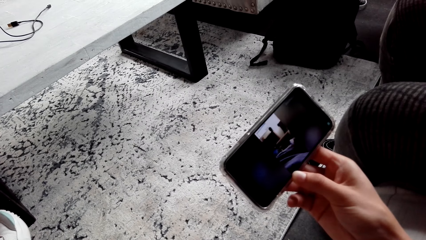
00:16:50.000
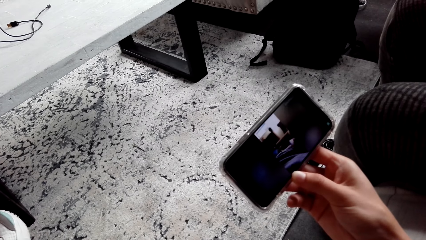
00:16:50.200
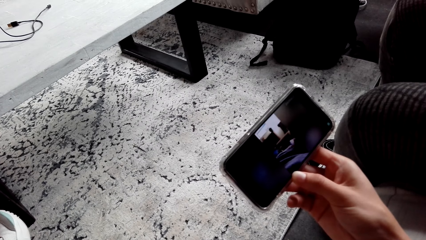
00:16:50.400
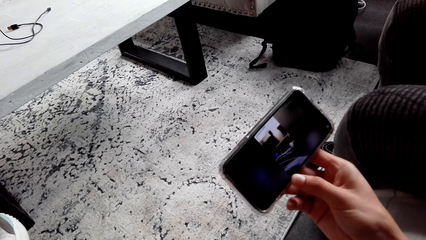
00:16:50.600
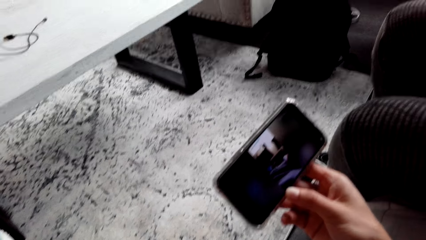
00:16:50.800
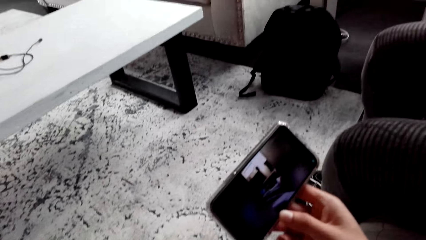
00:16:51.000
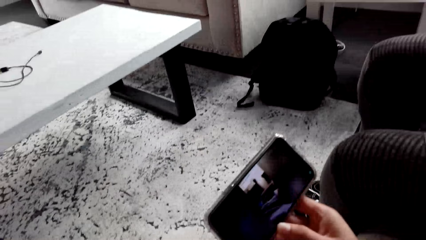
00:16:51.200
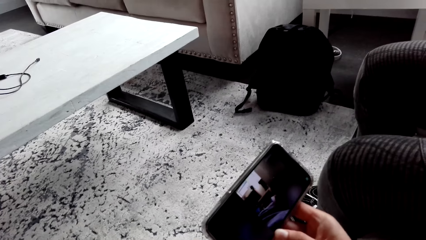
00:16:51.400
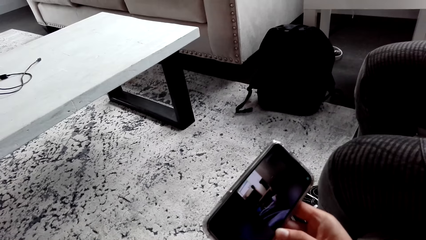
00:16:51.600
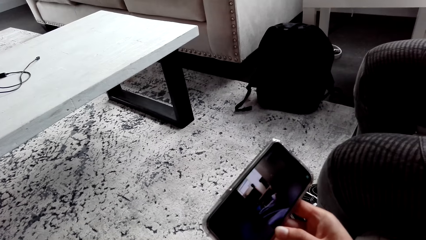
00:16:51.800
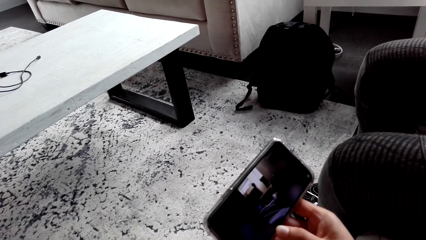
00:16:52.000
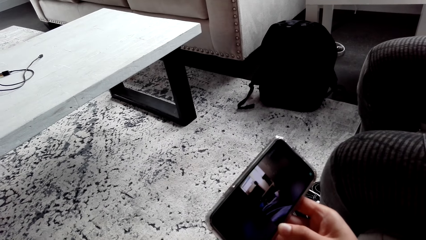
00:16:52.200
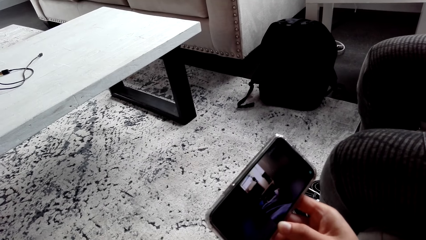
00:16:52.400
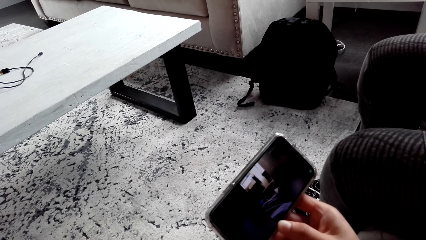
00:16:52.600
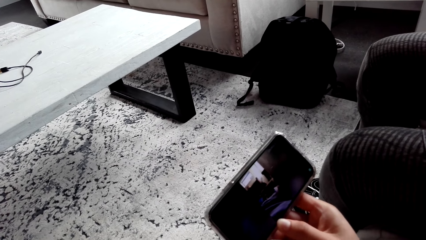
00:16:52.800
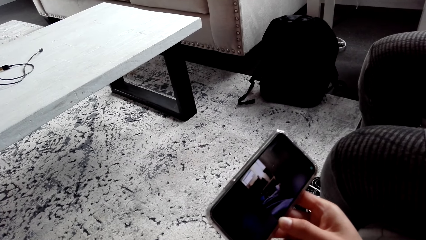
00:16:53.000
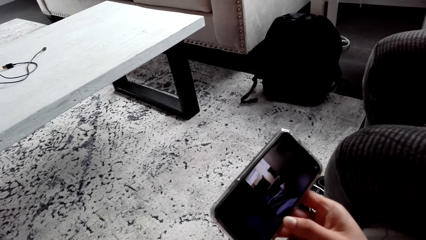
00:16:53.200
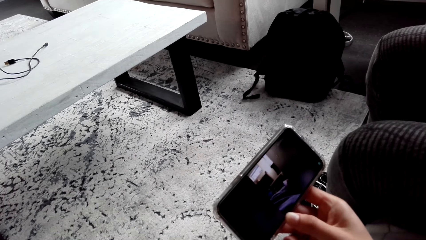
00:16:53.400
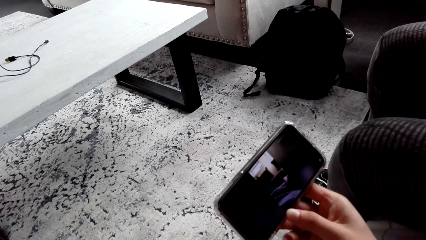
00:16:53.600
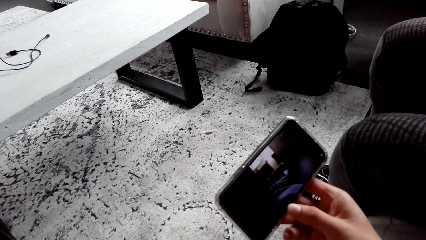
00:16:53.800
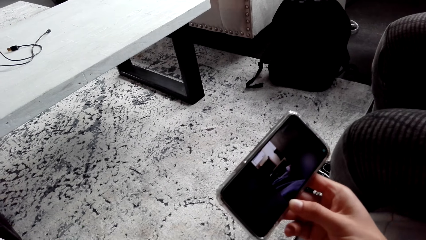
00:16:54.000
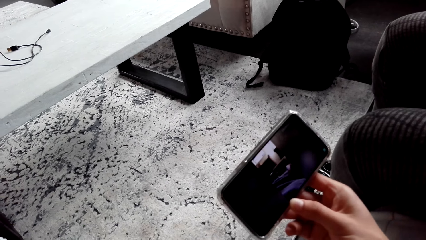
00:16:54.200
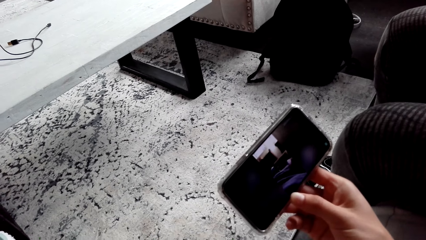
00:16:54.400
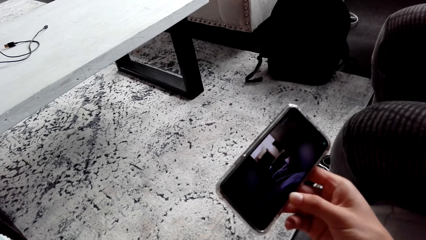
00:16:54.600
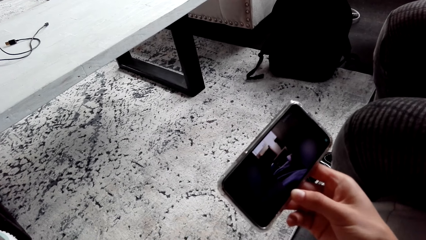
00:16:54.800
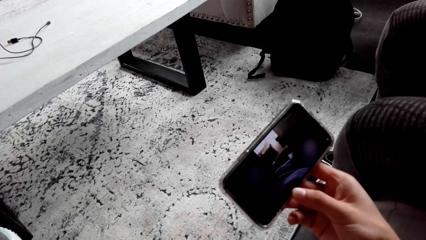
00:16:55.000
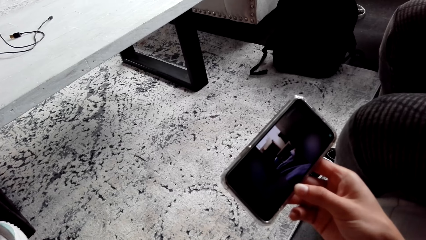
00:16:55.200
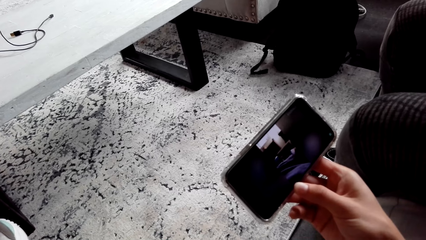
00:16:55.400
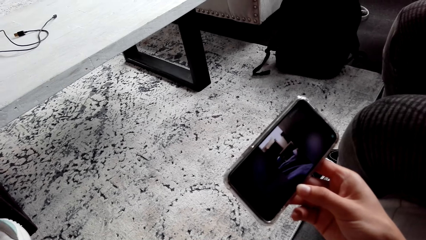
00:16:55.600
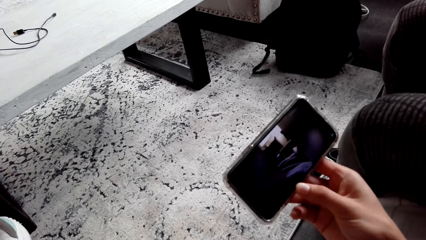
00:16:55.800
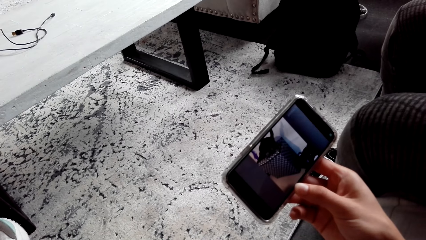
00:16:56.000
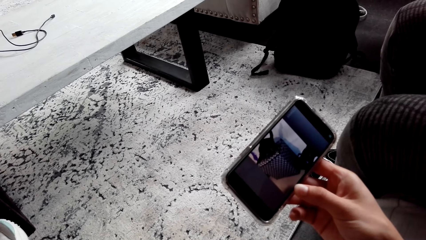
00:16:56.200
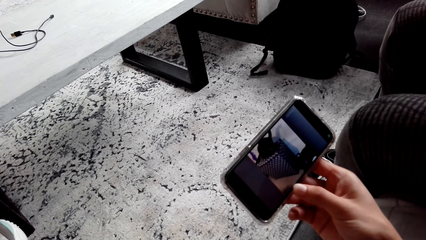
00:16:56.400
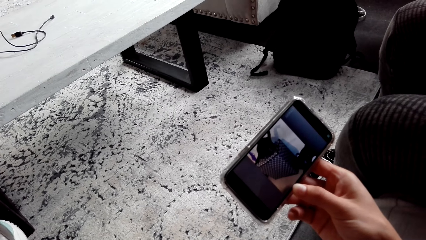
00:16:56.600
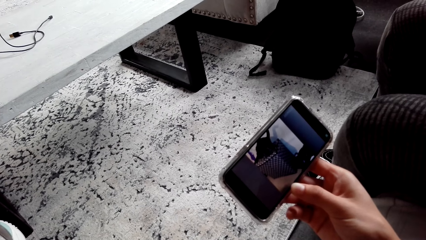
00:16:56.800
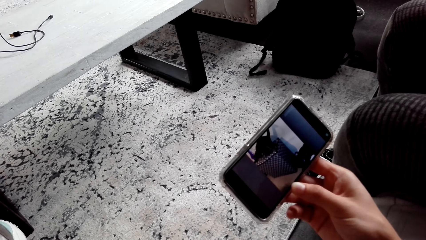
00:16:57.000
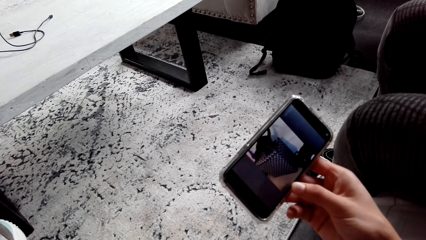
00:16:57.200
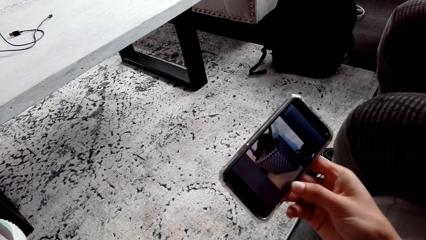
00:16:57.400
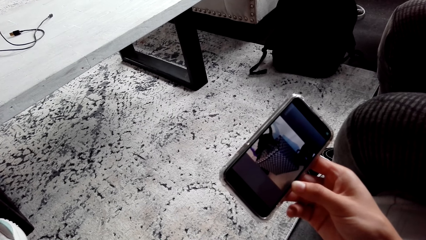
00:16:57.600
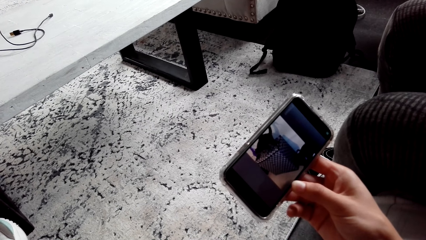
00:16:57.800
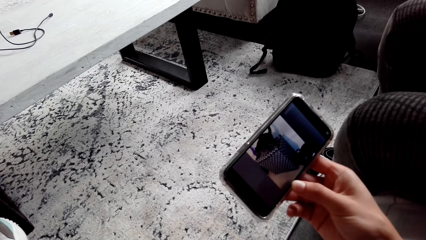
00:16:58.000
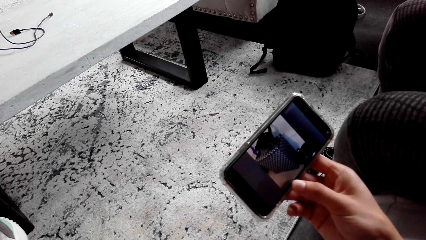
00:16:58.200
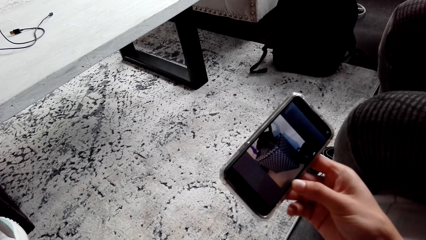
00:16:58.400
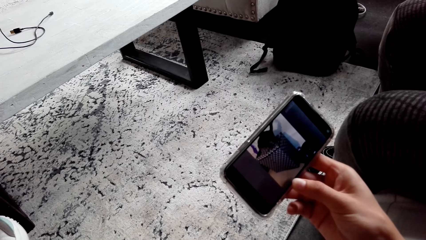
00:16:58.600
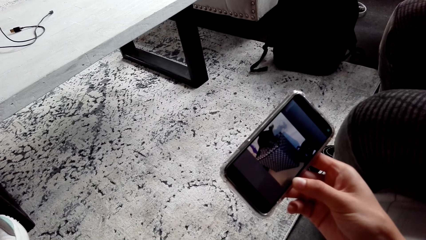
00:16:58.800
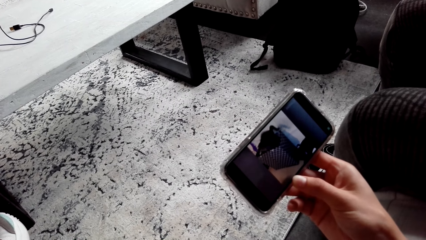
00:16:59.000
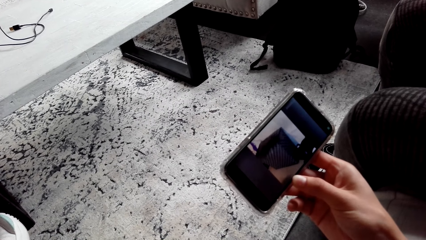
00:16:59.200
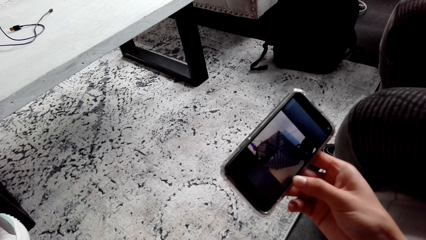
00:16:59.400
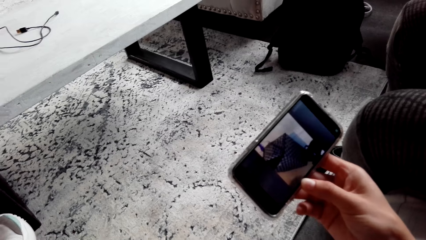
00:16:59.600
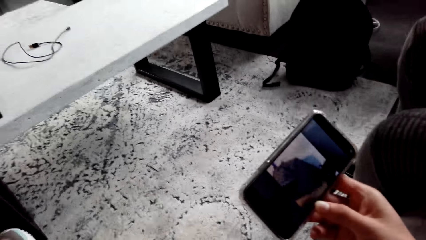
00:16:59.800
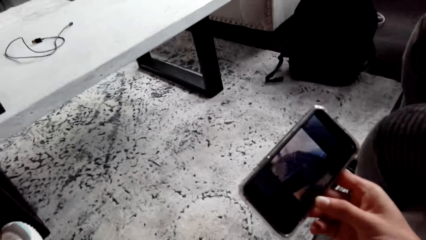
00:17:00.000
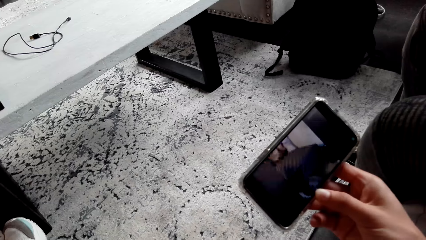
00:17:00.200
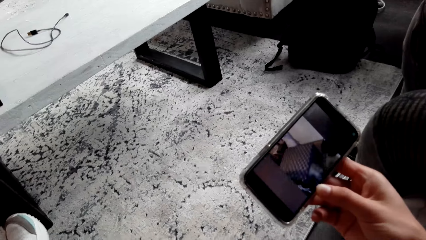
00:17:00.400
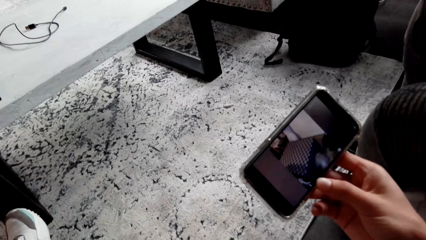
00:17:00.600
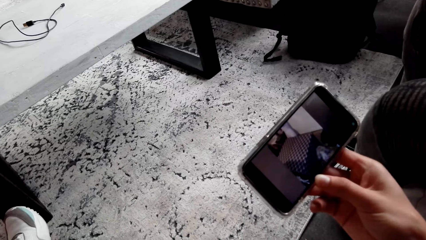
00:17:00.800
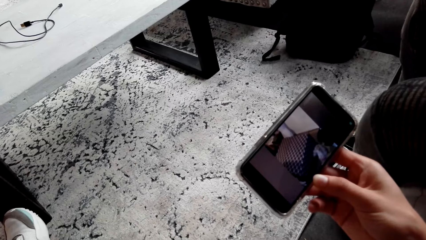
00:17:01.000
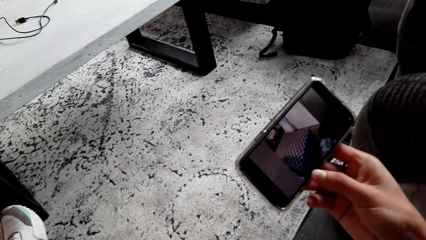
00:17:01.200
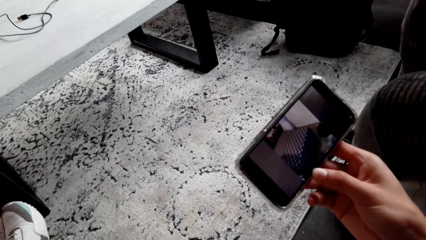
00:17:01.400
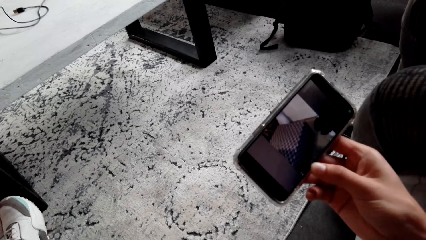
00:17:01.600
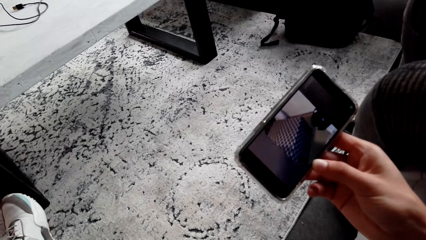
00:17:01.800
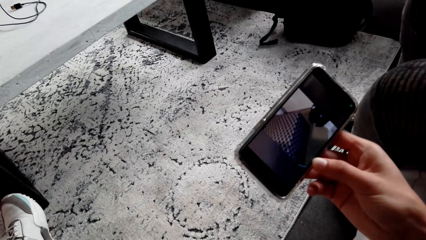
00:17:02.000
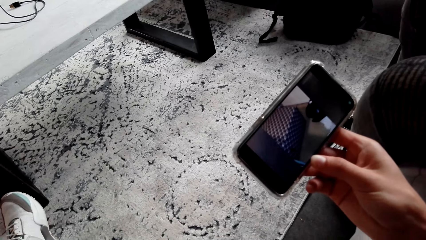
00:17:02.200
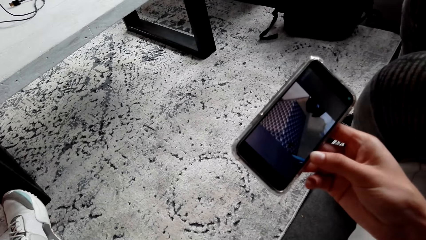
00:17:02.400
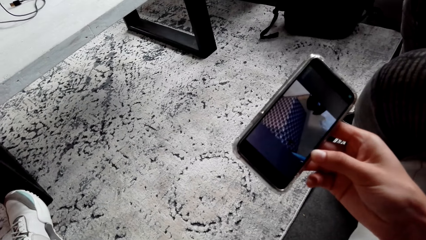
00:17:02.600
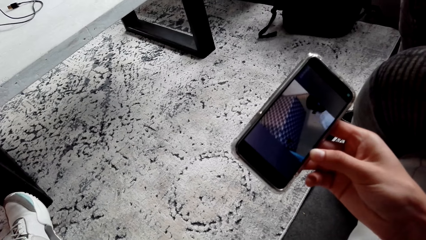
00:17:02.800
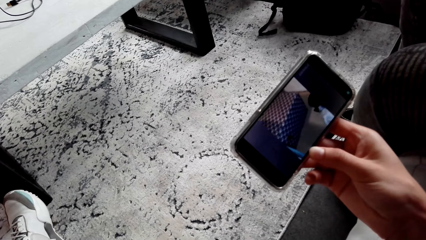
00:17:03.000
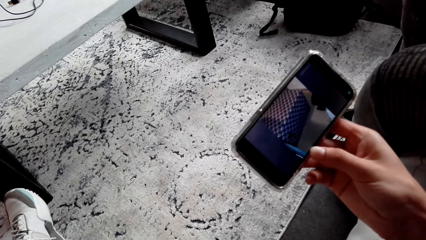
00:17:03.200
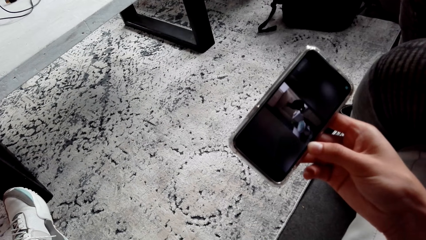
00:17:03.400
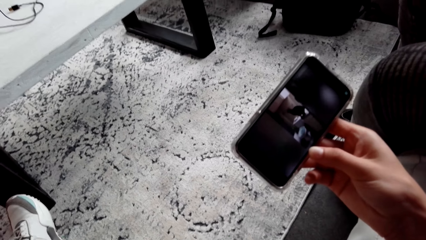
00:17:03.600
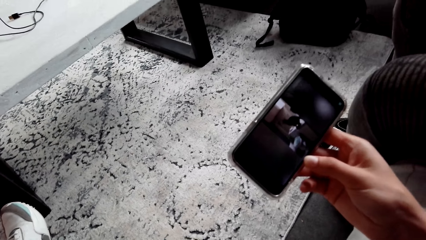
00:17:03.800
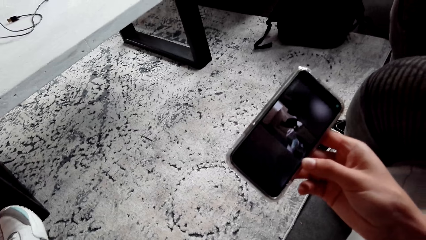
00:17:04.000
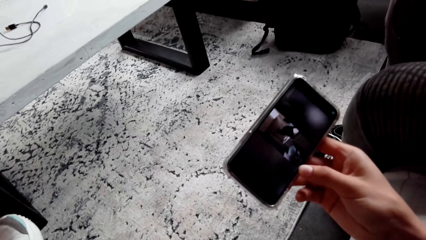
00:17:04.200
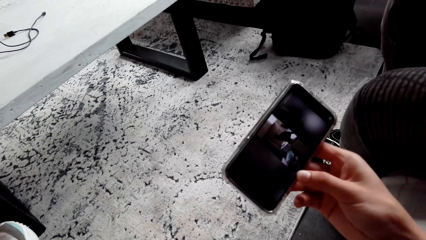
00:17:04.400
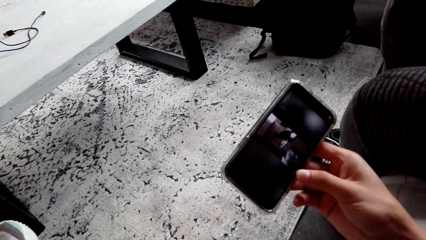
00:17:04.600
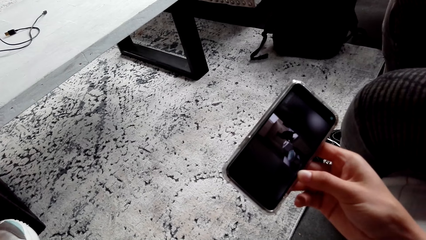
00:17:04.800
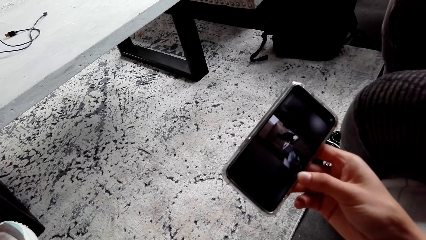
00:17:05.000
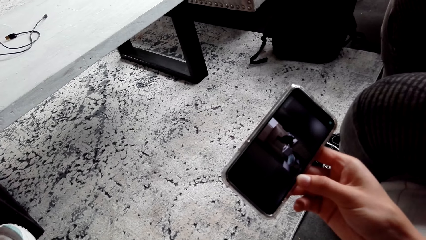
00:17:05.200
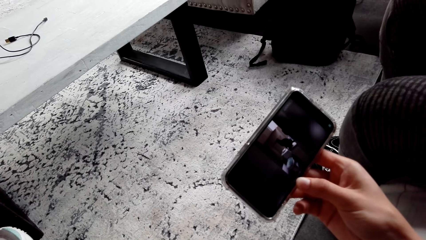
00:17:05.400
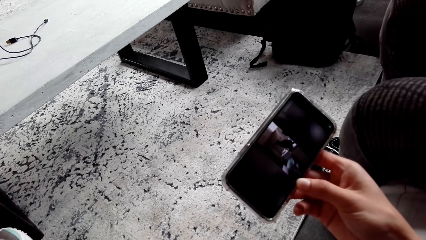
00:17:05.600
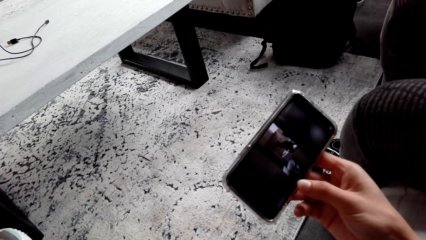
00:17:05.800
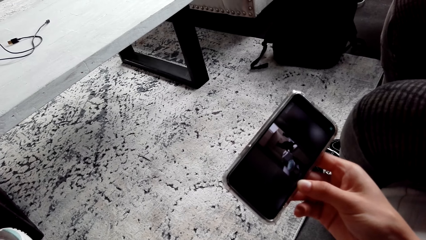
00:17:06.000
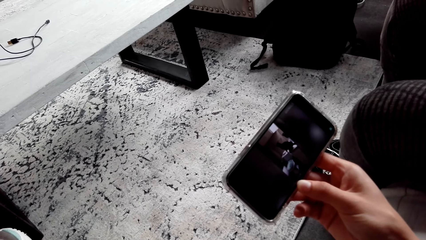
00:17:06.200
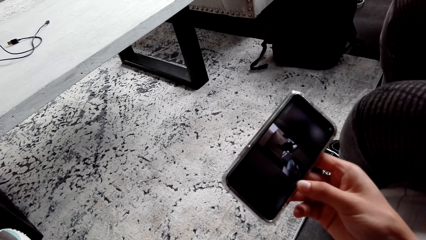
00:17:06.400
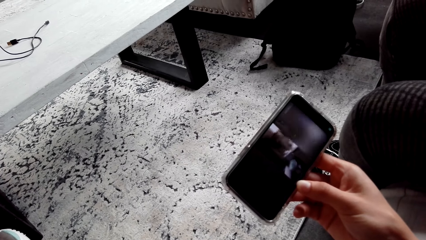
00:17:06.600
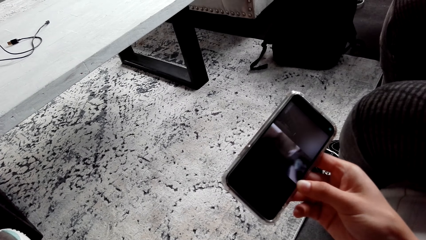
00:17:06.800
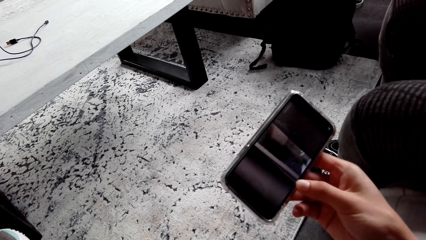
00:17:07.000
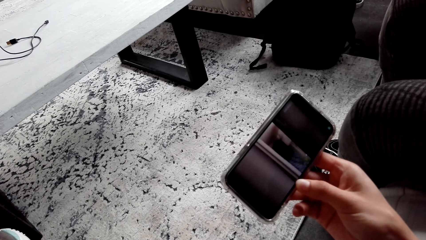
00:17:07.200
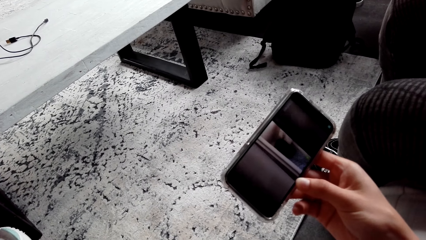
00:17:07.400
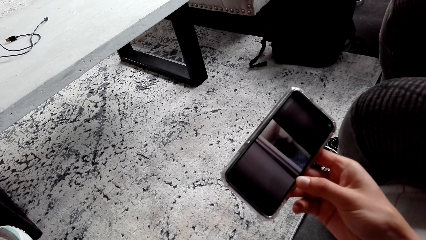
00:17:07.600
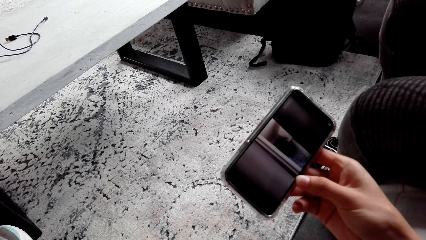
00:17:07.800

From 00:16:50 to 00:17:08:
The camera wearer watches a video on the phone repeatedly.
